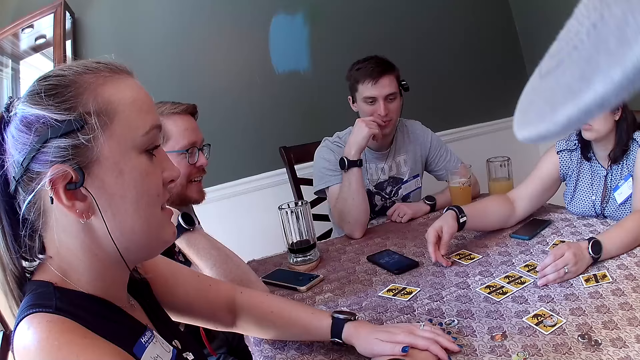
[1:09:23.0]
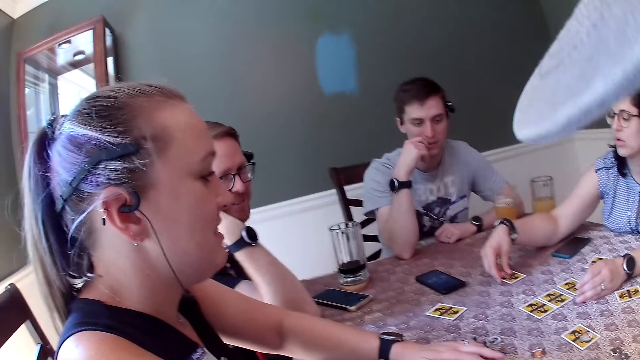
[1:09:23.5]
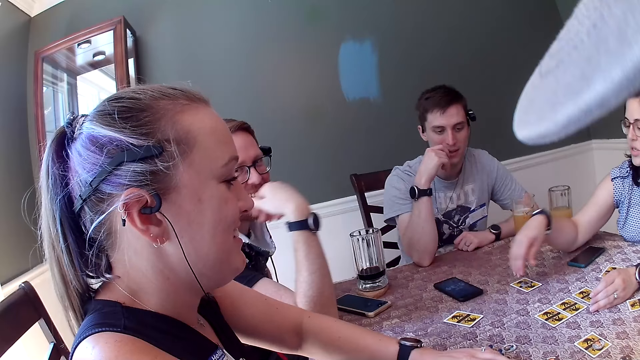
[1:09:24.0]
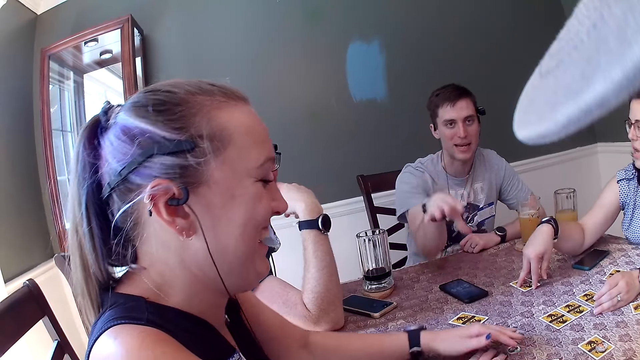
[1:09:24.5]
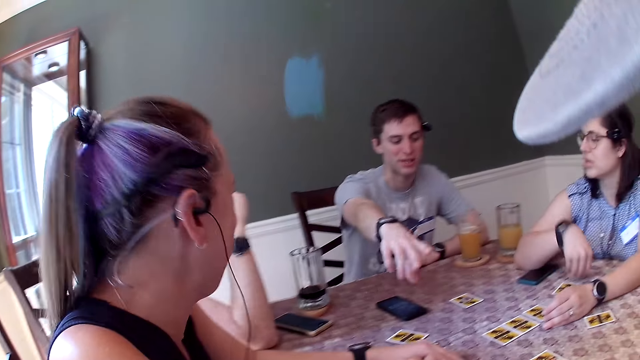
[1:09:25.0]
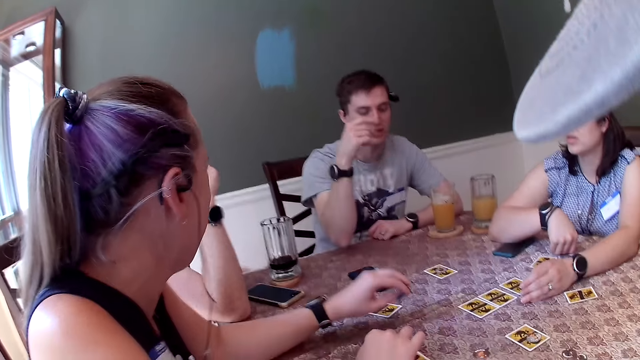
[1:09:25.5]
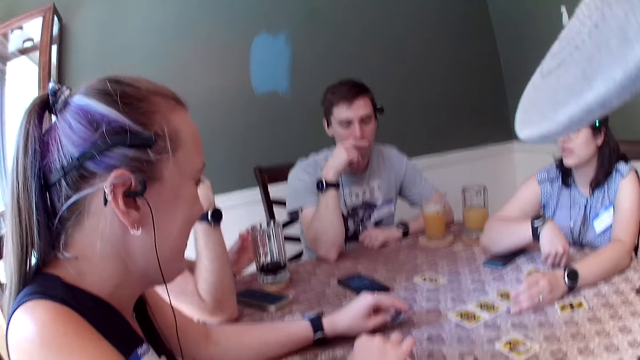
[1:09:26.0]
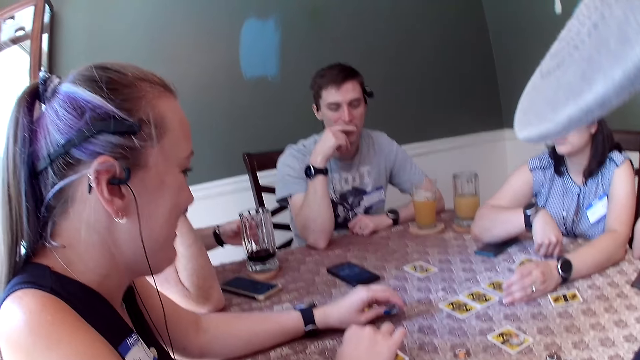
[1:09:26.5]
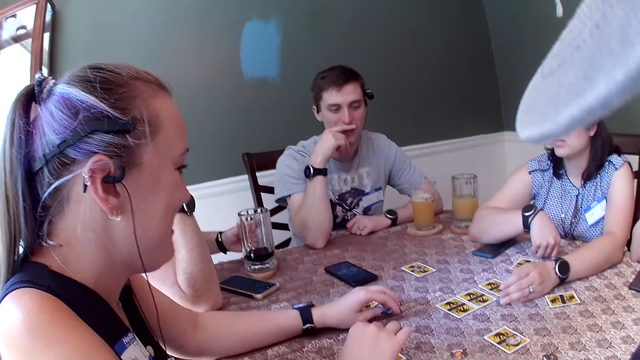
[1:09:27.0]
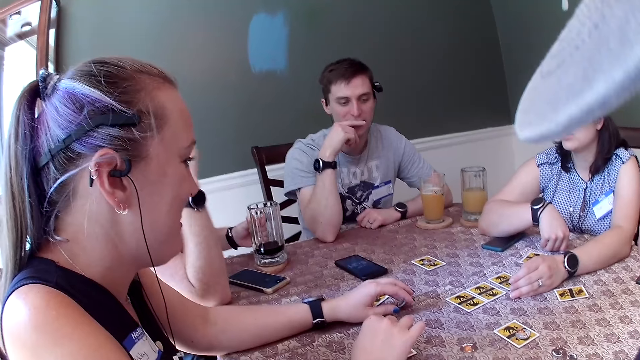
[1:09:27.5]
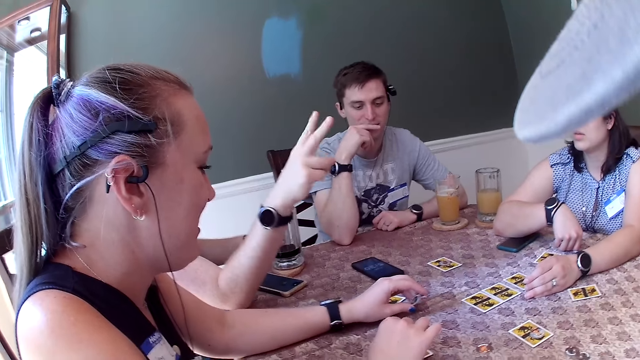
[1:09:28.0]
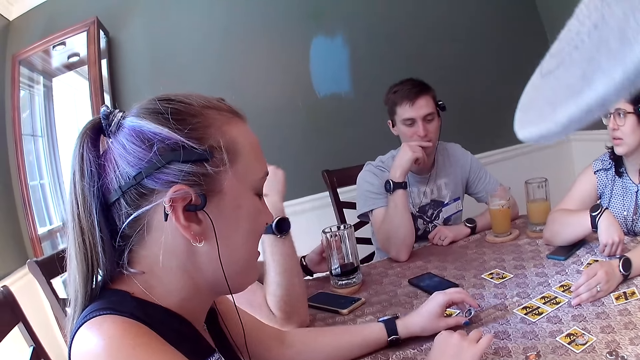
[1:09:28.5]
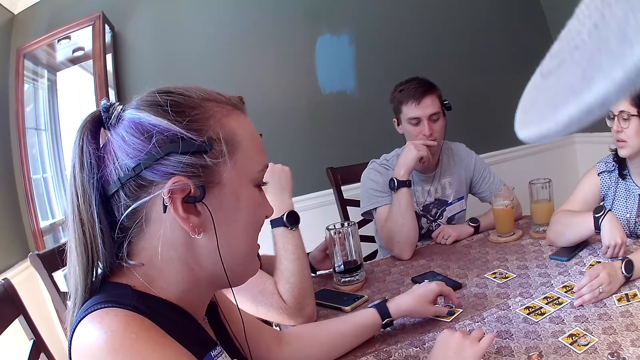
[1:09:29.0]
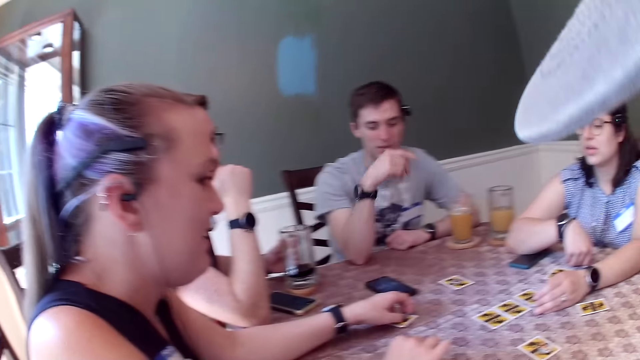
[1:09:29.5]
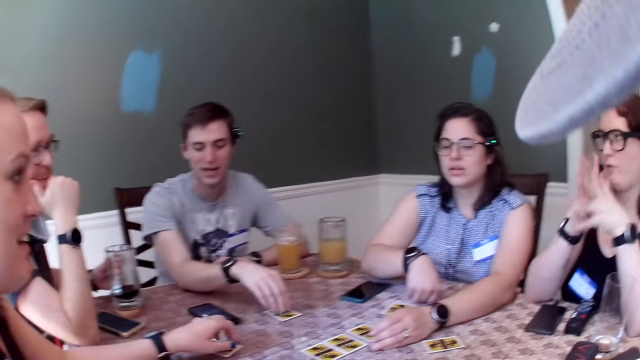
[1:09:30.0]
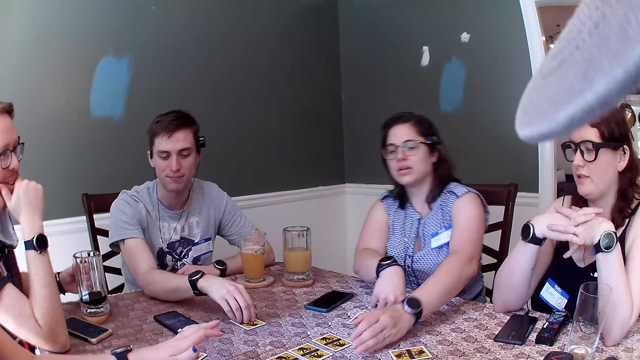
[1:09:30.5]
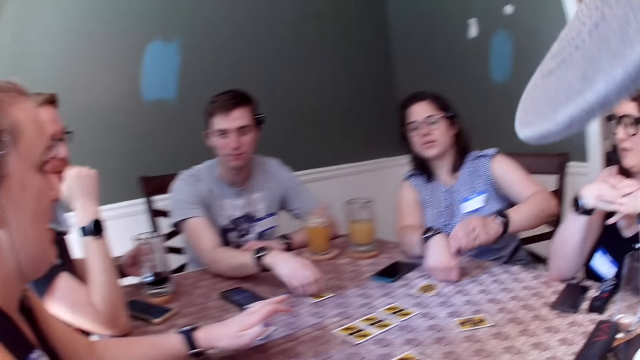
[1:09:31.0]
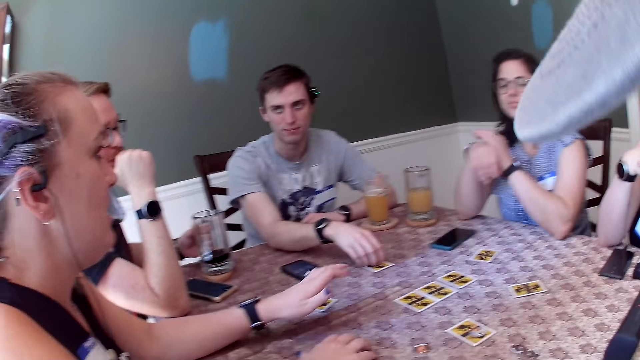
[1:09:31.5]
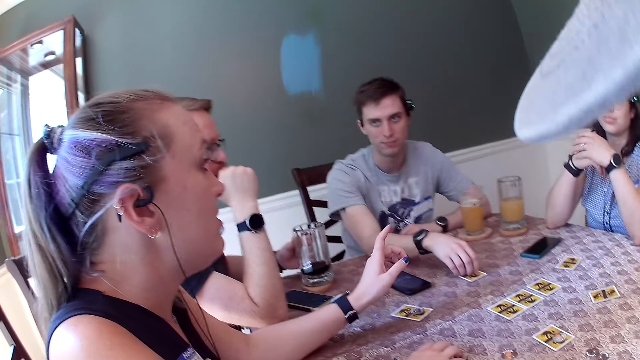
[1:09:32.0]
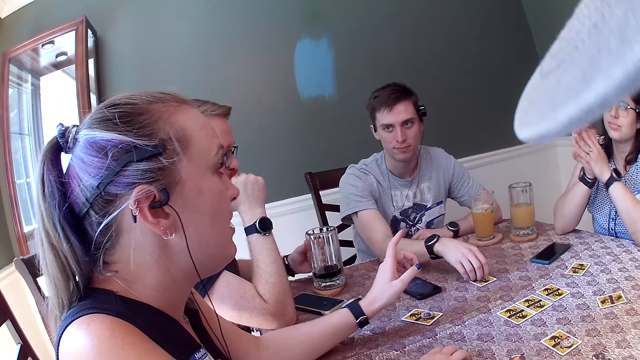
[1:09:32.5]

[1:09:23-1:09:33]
A woman moves the card on the table with her right hand. Another woman picks up a chip from the table with her left hand. A man holds the cup of drink with his left hand. The second woman drops the chip on the table with her left hand. Another man touches a card with his right hand.

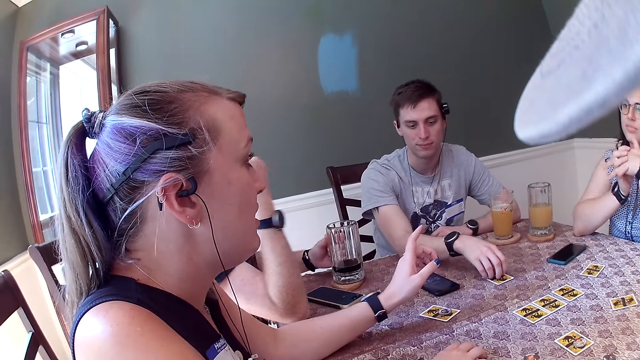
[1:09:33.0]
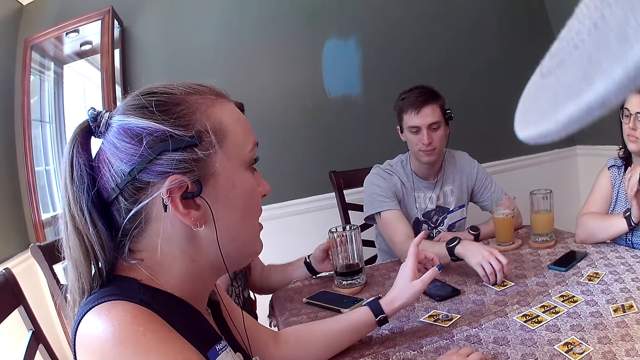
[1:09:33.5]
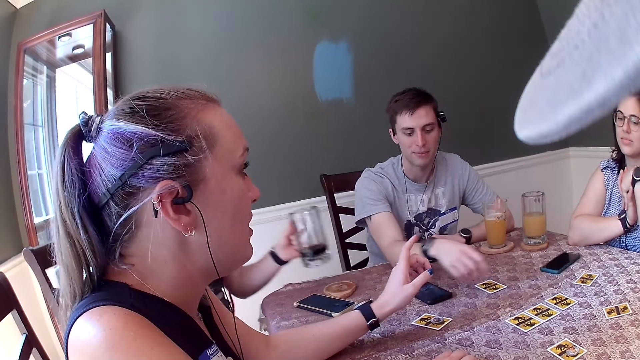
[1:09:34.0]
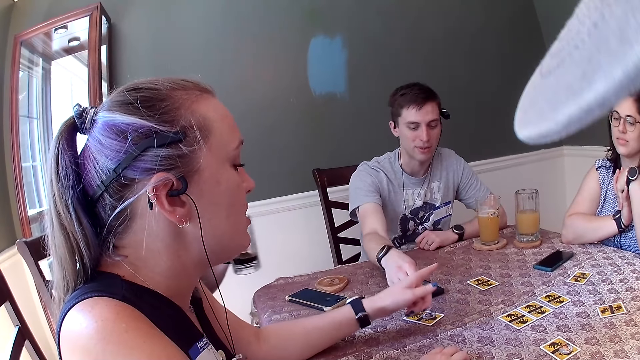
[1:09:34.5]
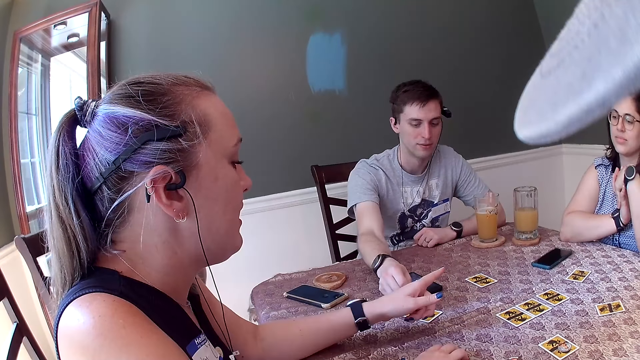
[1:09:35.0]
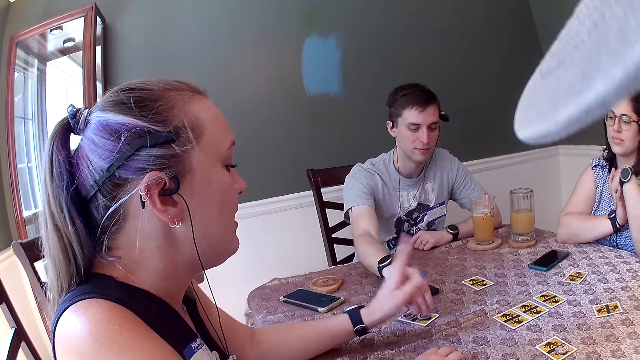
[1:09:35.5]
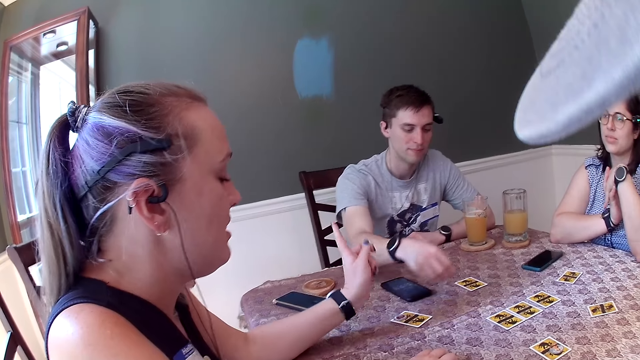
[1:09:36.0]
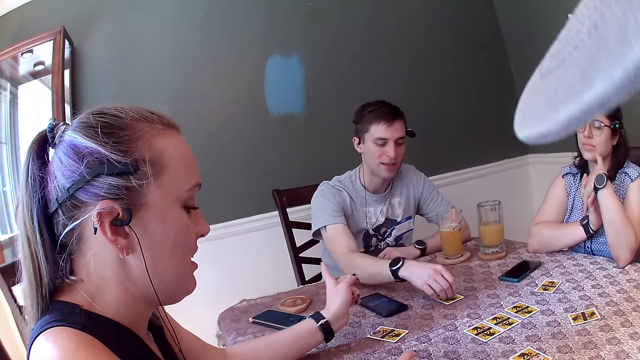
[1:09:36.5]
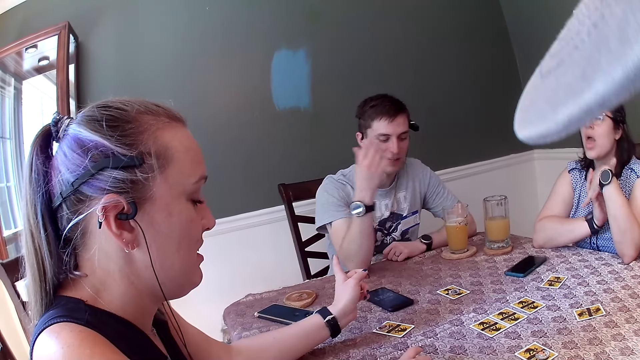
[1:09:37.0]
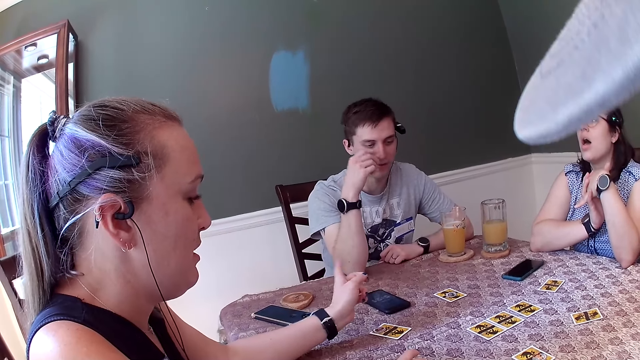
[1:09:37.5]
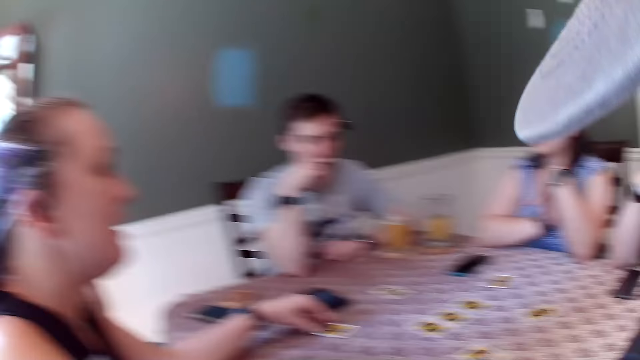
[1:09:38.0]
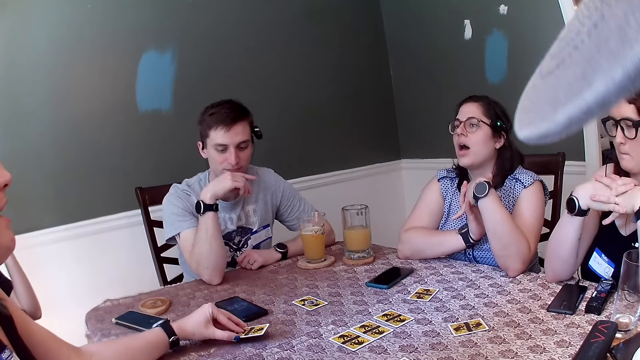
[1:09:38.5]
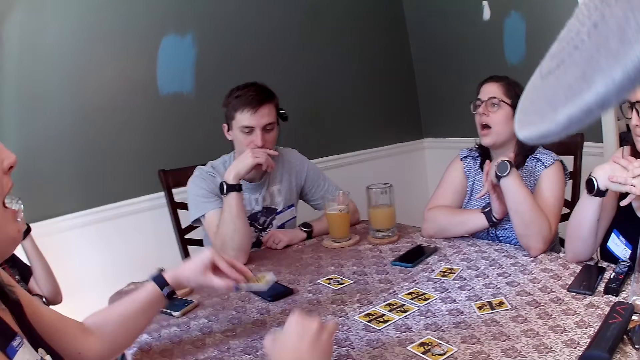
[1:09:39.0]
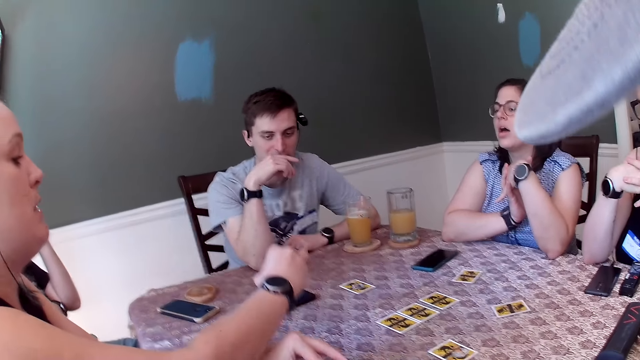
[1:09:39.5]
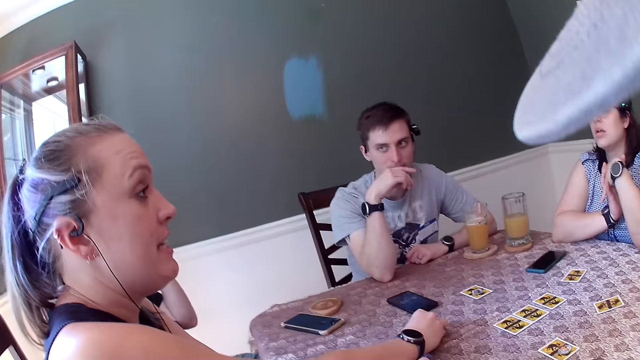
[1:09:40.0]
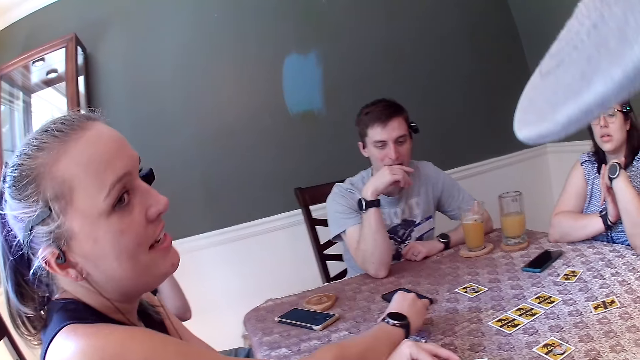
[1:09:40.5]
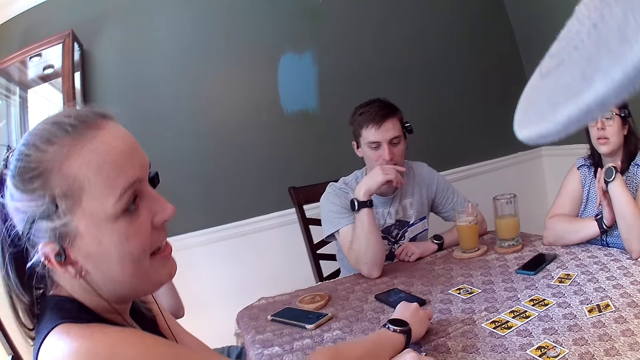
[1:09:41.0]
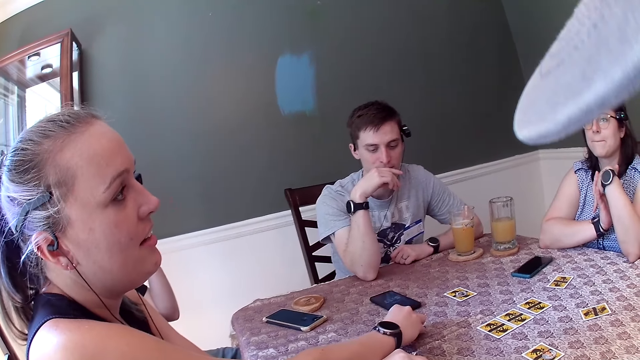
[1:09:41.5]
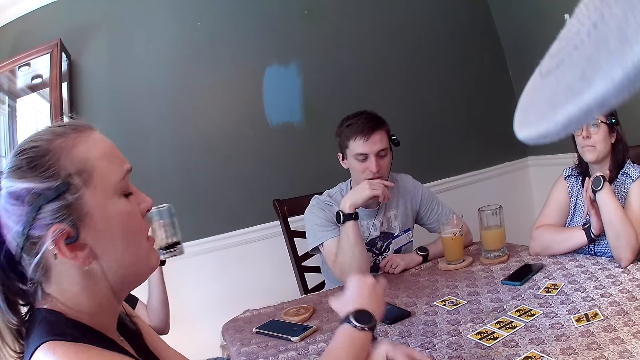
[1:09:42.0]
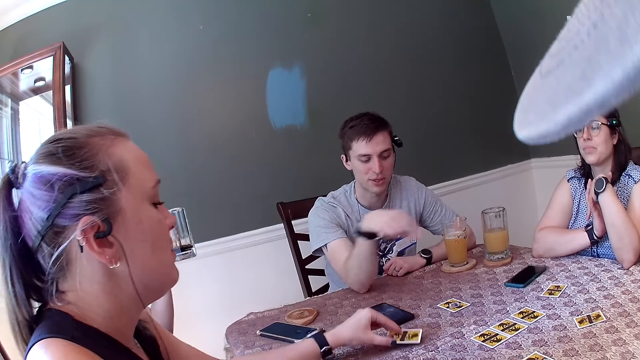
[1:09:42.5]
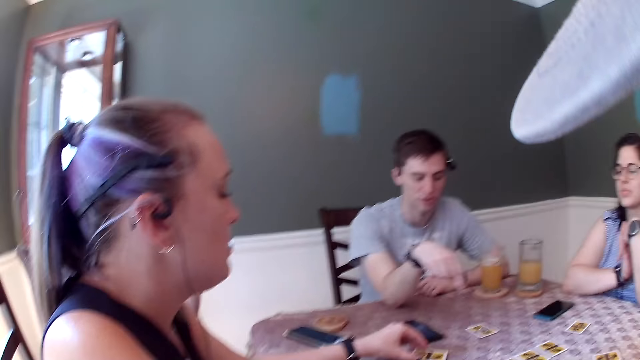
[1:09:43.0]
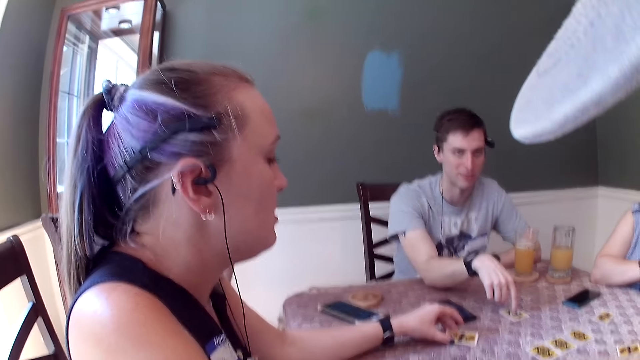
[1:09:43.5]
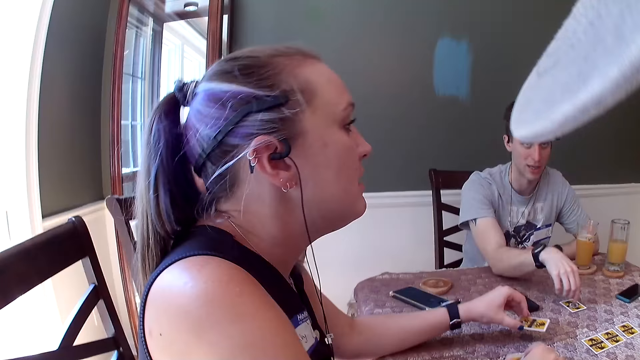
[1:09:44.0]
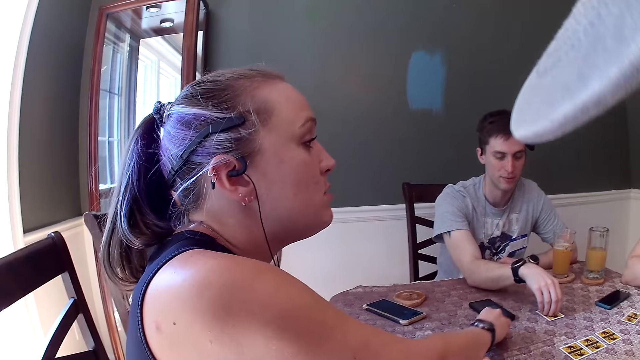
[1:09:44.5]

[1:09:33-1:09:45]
A man lifts up the cup of drinks from the table with his left hand. Another man picks up a chip from the table with his right hand and drops the chip on the table with his right hand. He picks up a chip from the table with his right hand and drops the chip on the table with his right hand. A woman picks up a card from the table with her left hand and crosses her hands. The first man drinks from the cup. The camera wearer looks at a person. The woman places the card on the table with her left hand. The second man touches the card on the table with his right hand. The woman crosses her hands.
